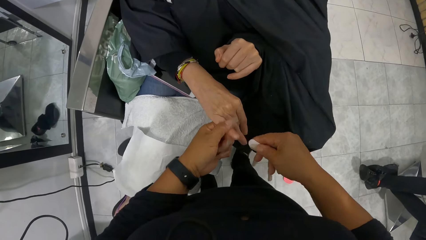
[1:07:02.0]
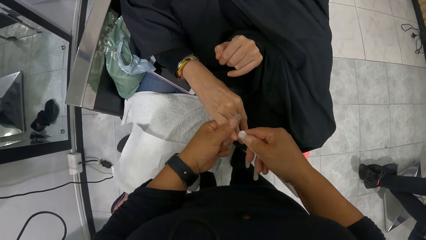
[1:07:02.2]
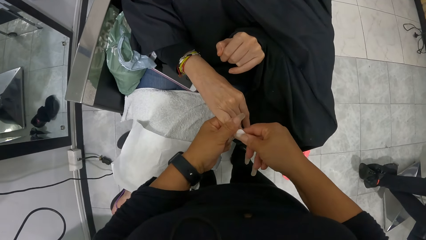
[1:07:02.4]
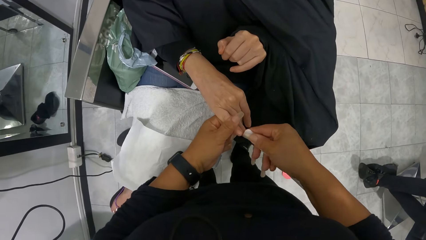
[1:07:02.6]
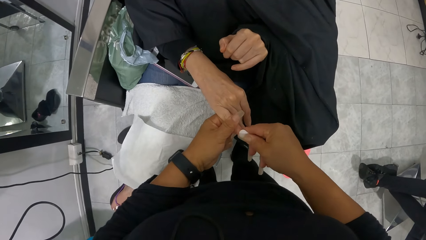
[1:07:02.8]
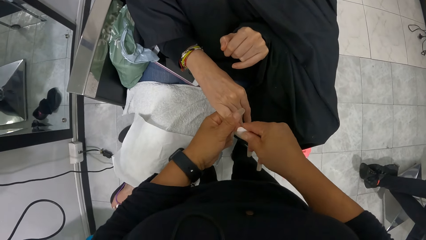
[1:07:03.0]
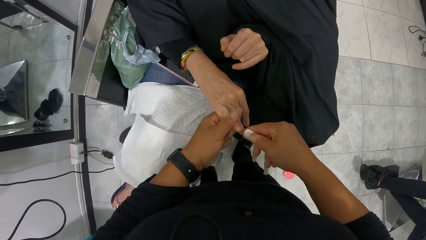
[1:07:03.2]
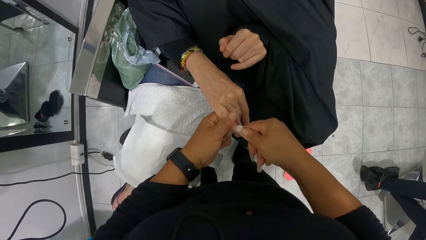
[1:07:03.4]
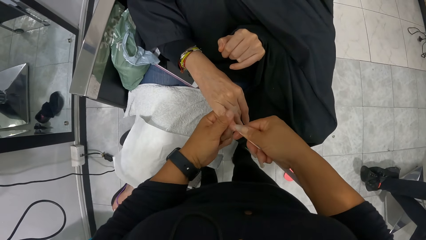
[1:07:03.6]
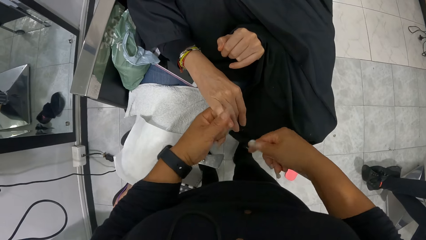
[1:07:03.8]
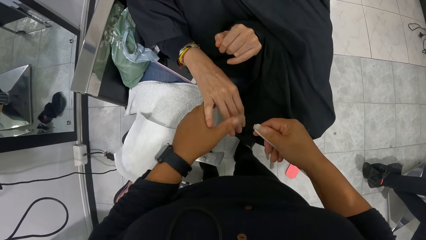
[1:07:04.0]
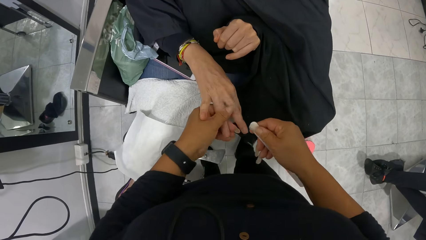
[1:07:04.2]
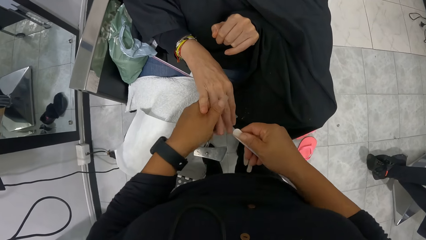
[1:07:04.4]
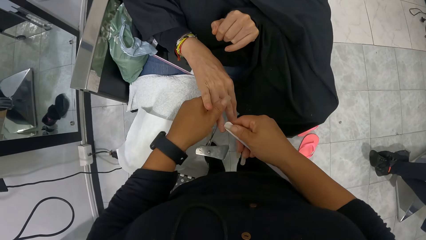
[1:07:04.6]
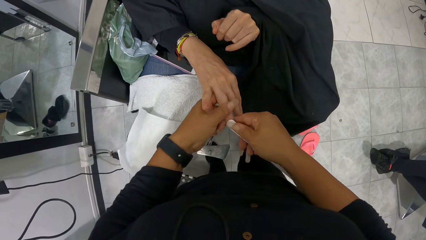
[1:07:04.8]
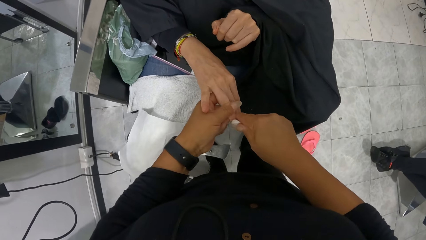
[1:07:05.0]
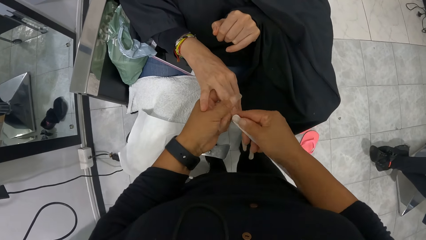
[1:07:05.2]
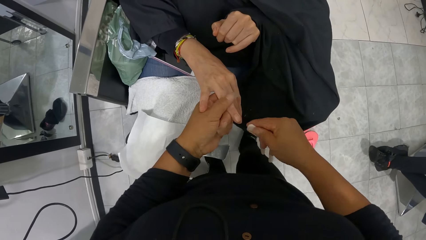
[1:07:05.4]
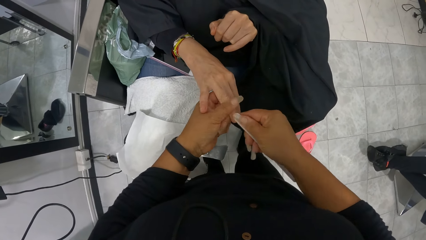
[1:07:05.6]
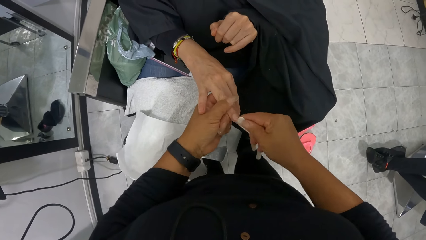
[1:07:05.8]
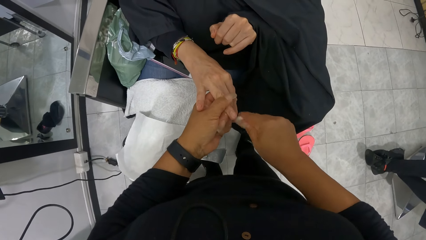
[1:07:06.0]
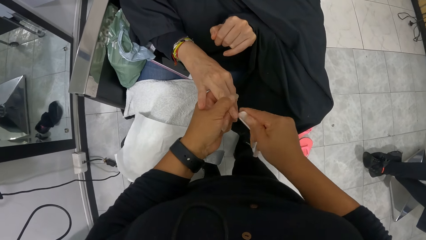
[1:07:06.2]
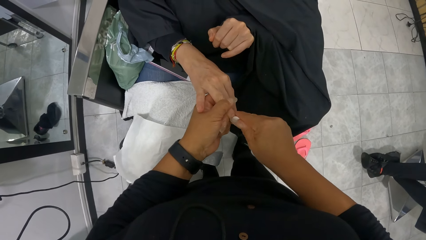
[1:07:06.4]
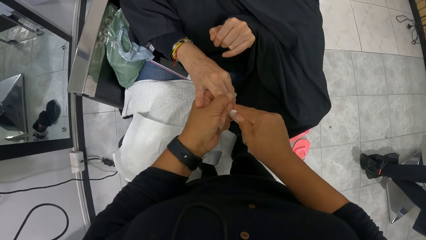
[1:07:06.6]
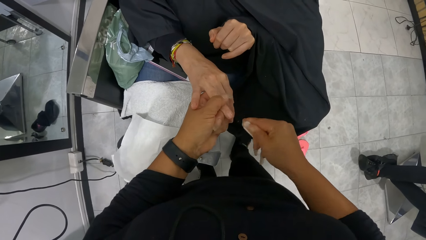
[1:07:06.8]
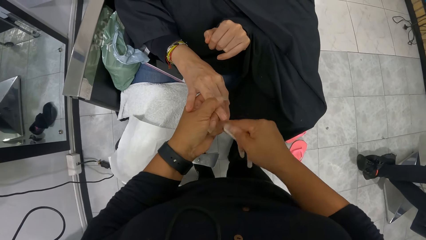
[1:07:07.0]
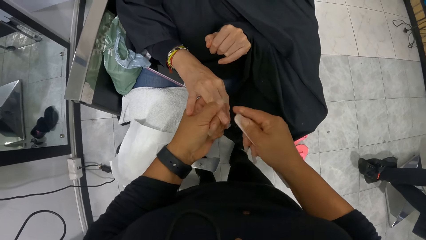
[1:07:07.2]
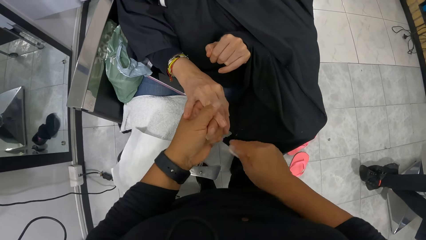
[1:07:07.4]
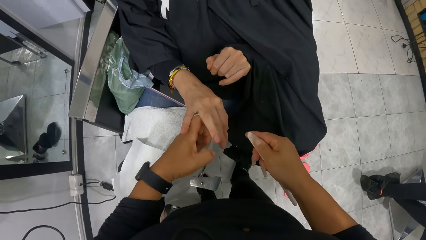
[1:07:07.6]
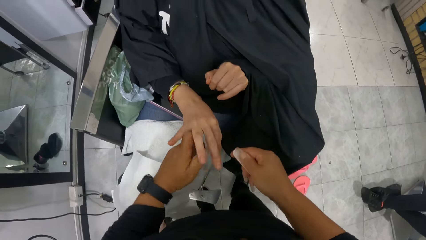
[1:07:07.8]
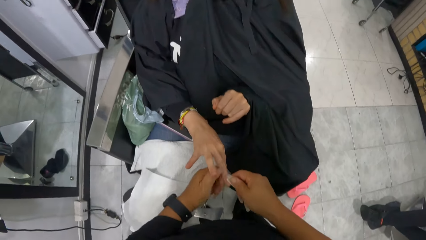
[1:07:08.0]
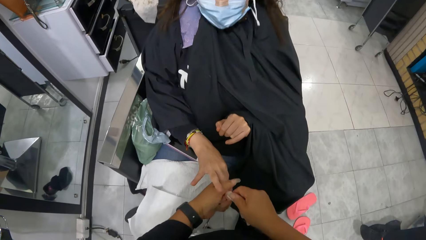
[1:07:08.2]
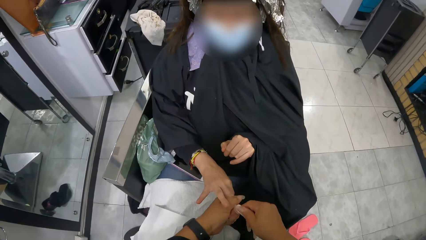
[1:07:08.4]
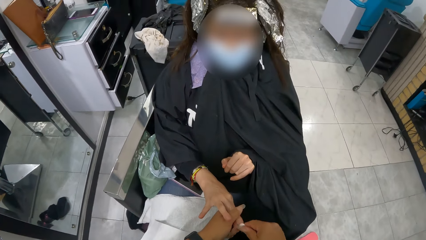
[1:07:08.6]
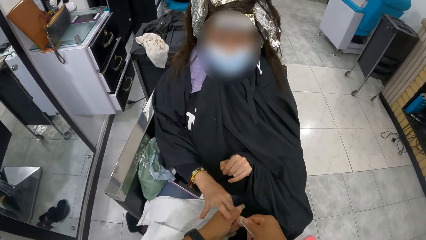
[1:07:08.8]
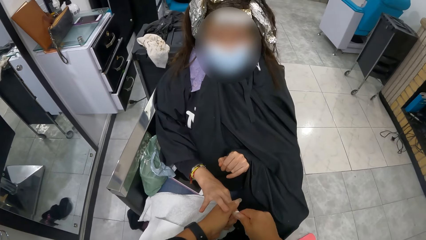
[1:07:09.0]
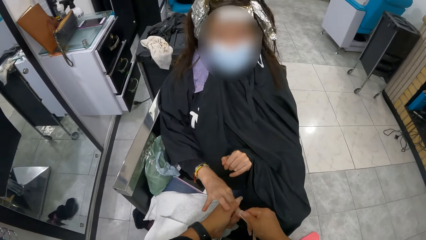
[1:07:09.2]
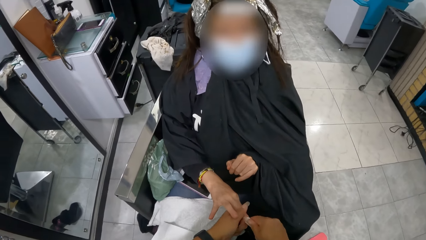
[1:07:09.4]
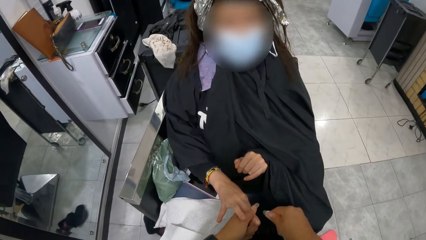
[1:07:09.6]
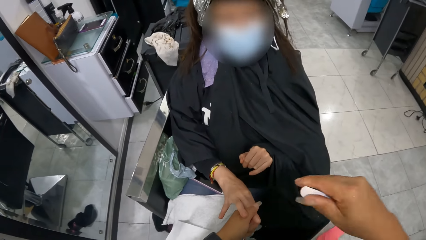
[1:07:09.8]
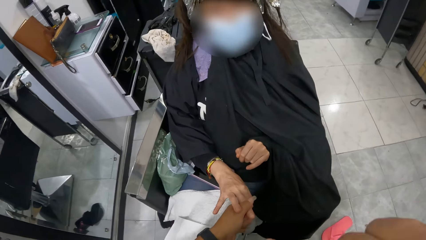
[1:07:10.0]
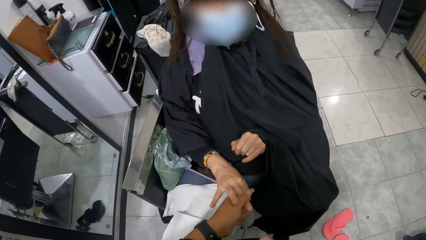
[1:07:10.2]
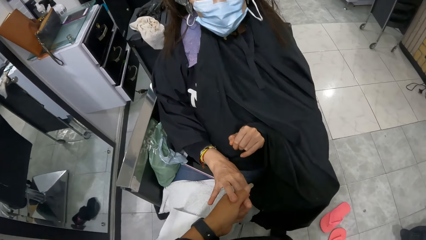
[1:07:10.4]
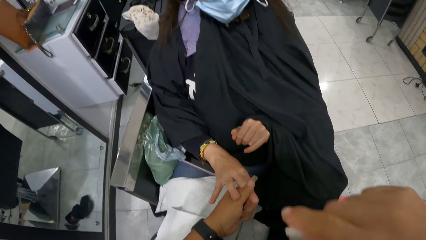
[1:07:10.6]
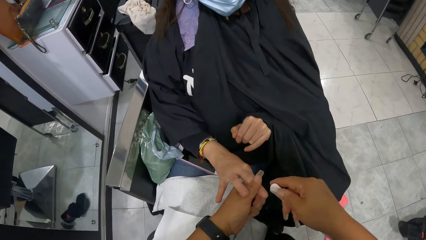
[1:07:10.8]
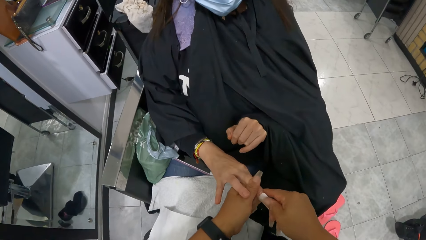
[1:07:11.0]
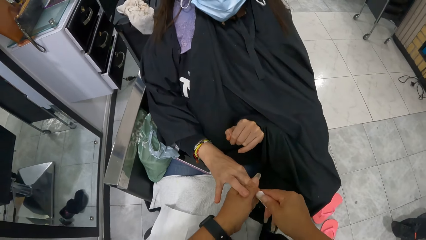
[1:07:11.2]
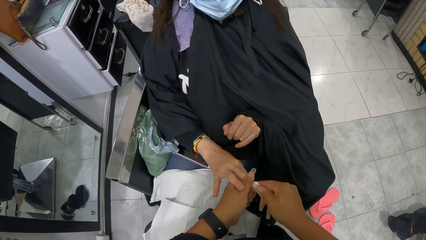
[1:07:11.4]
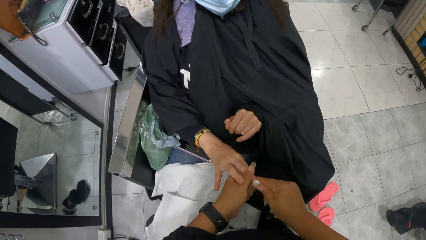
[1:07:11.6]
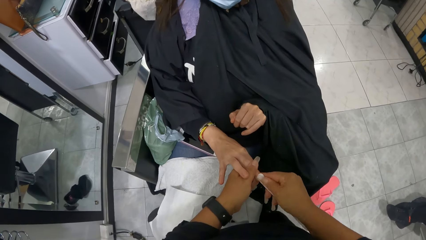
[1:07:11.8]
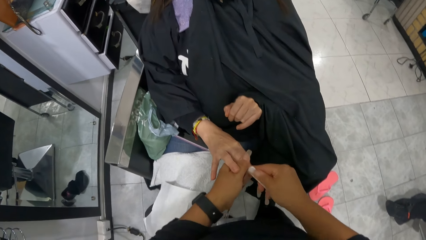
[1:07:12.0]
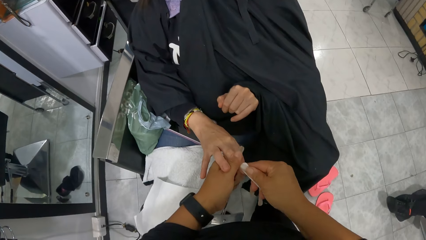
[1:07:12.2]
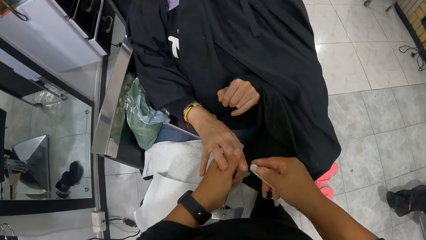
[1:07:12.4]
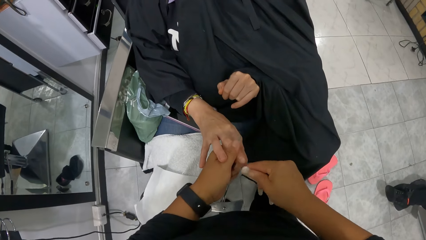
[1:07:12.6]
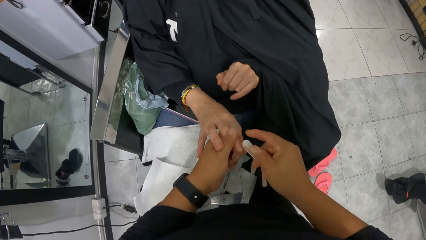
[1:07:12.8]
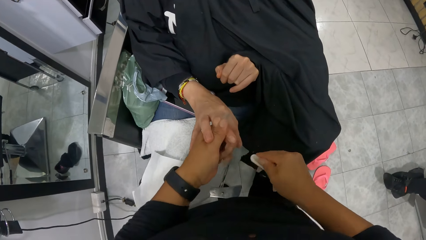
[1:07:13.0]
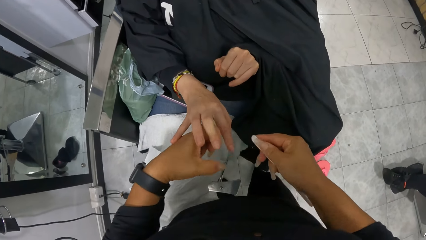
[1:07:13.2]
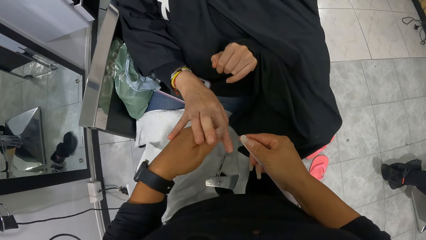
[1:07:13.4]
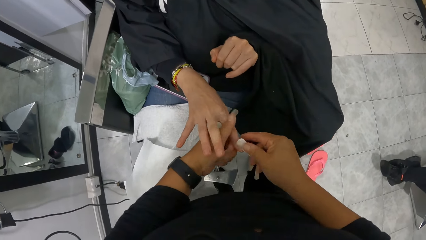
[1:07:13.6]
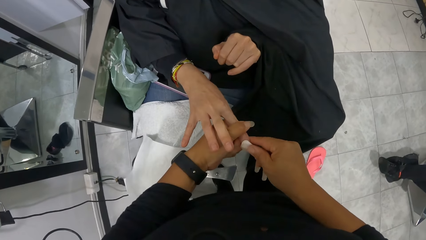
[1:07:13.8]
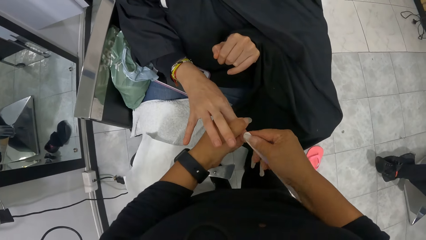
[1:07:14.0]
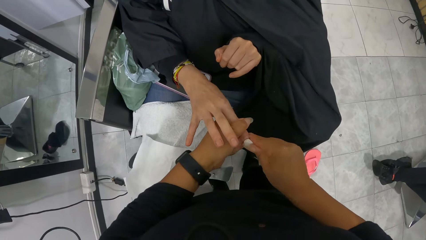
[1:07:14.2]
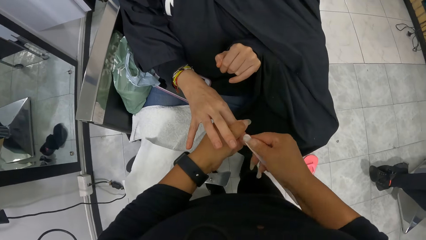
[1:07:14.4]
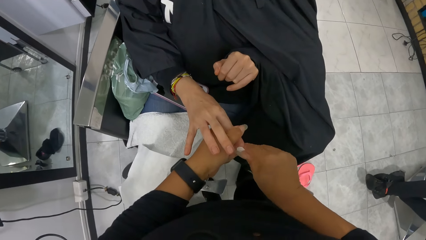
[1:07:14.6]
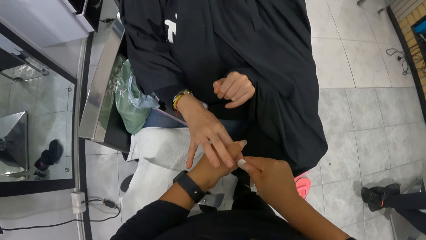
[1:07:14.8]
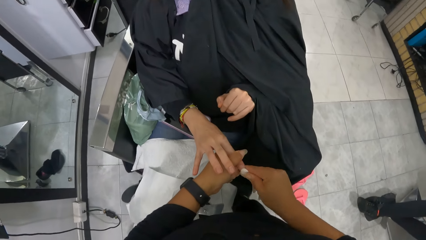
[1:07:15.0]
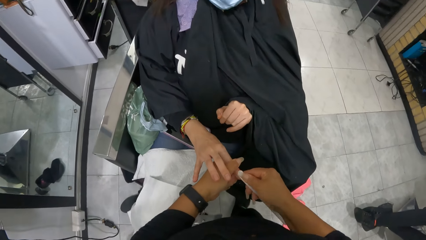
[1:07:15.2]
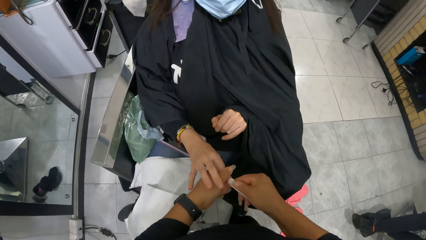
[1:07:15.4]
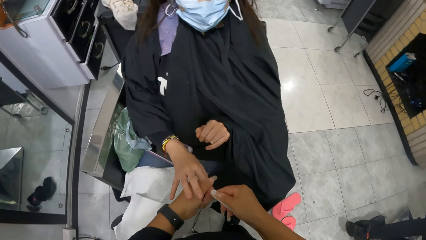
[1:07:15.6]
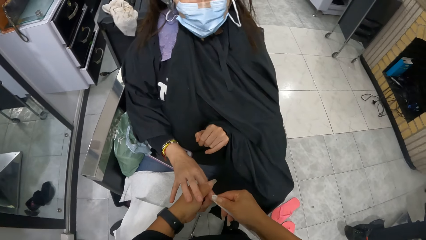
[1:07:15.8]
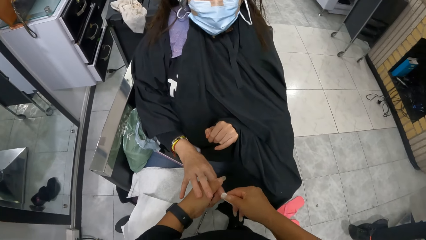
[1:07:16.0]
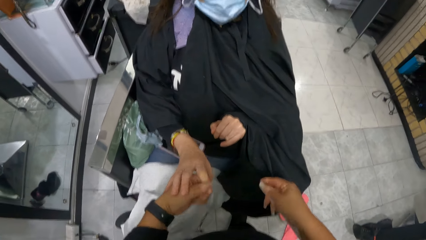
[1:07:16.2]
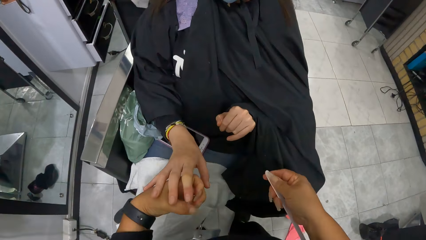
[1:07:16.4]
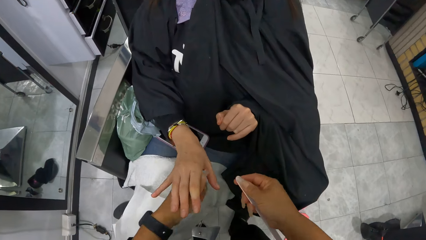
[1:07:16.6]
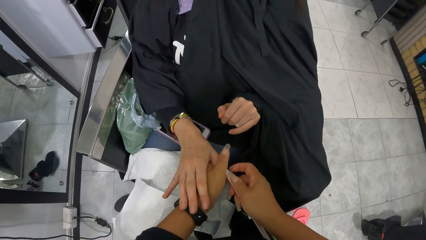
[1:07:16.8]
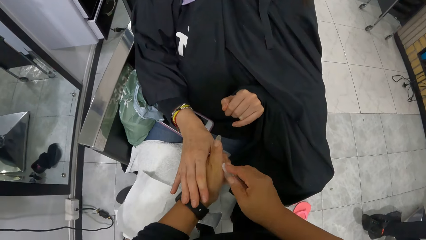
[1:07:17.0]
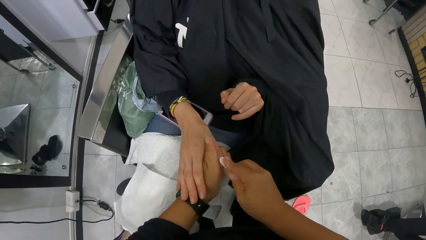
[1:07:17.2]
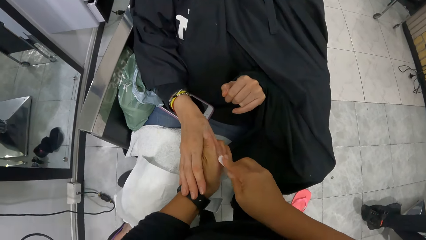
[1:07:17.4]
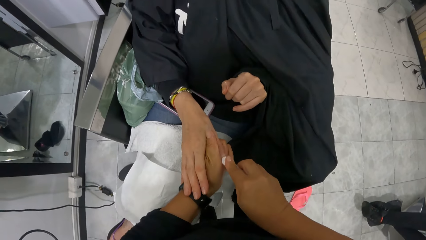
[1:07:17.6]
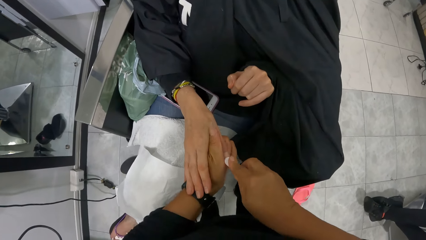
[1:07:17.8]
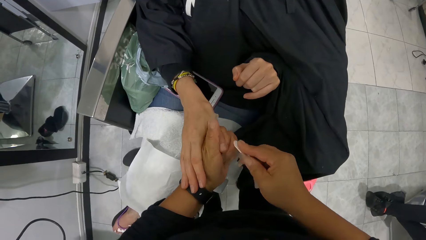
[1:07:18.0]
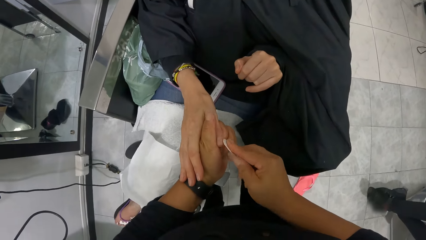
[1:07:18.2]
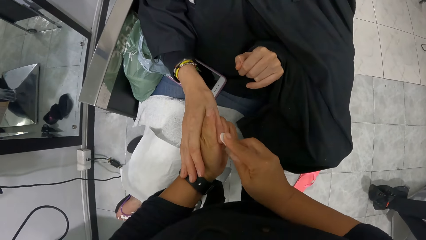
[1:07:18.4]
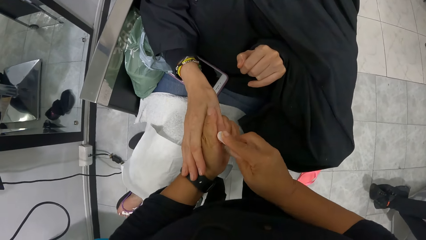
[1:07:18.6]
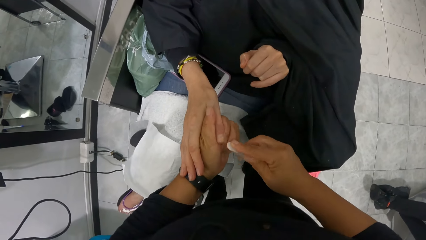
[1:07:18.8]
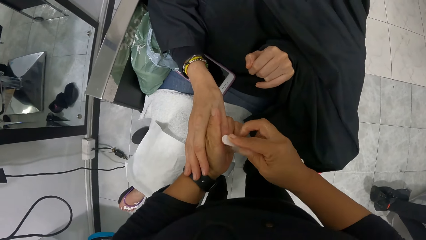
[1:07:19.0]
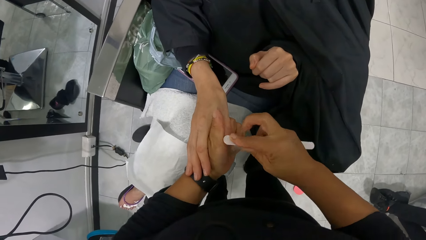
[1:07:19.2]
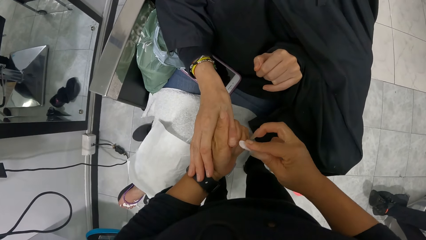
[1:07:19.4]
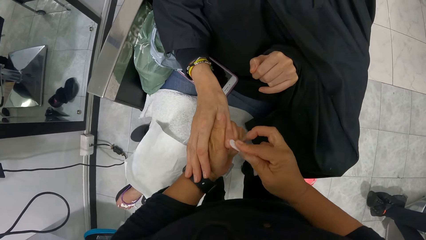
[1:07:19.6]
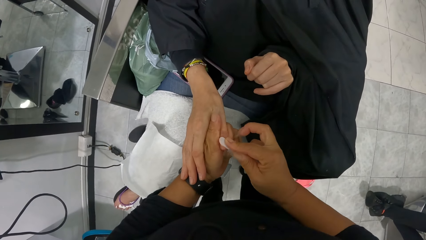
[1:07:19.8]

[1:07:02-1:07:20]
The camera wearer holds the right ring finger of the woman with her left hand. She files the ring finger nail of the woman in her left hand with the nail file in her right hand. She holds the right middle finger of the woman with her left hand. She files the right middle finger nail of the woman in her left hand with the nail file in her right hand. She rubs her face with her right hand. She files the middle finger nail of the woman in her left hand with the nail file in her right hand. She holds the right index finger of the woman with her left hand. She files the right index finger nail of the woman in her left hand with the nail file in her right hand. She holds the right hand thumb of the woman with her left hand. She files the thumb nail of the woman in her left hand with the nail file in her right hand.
